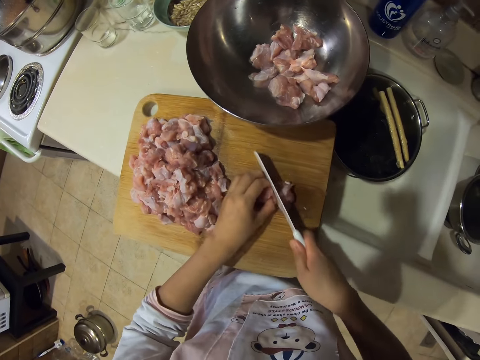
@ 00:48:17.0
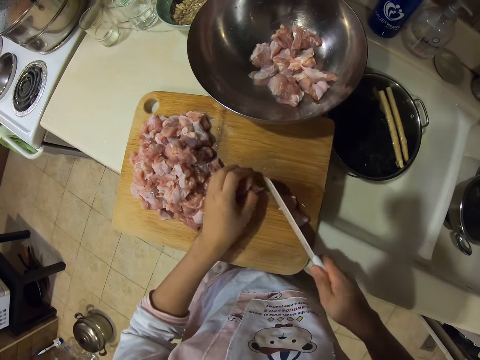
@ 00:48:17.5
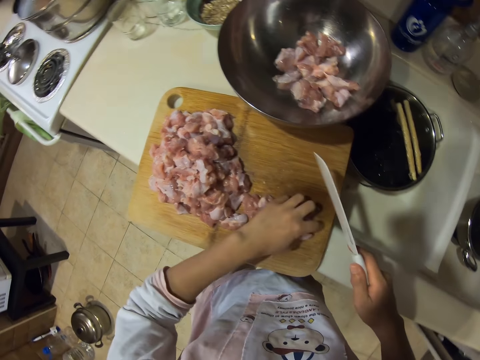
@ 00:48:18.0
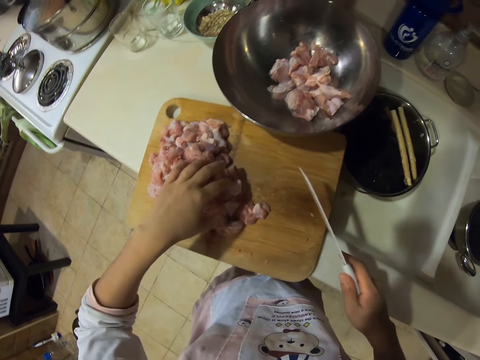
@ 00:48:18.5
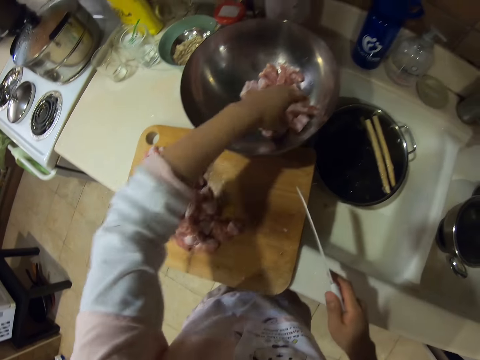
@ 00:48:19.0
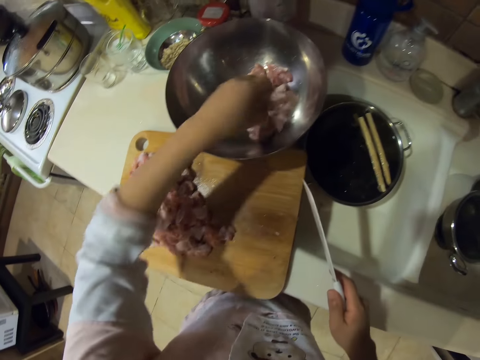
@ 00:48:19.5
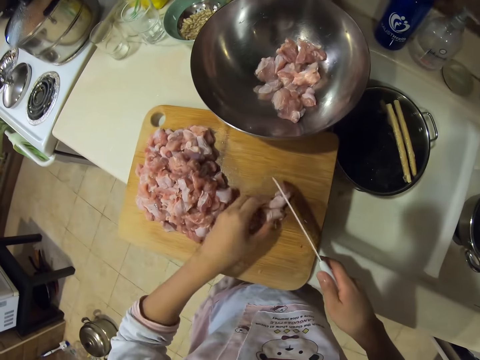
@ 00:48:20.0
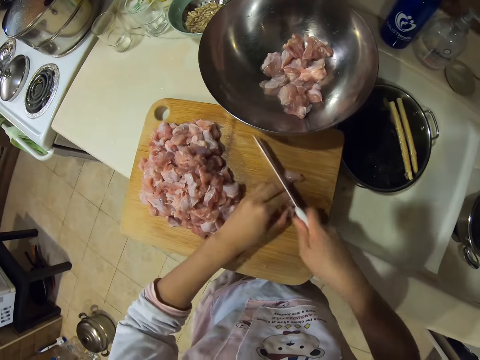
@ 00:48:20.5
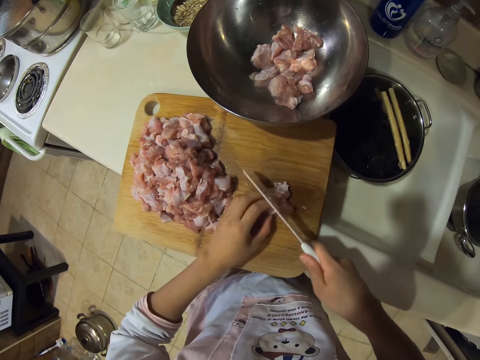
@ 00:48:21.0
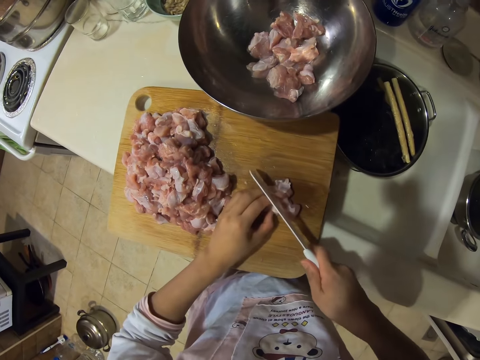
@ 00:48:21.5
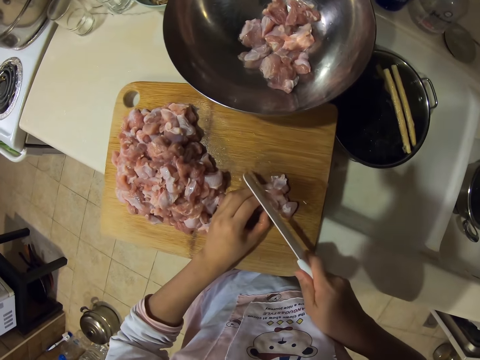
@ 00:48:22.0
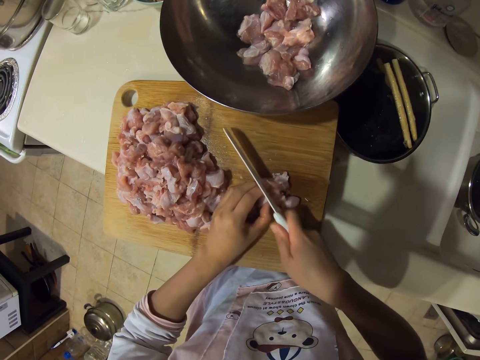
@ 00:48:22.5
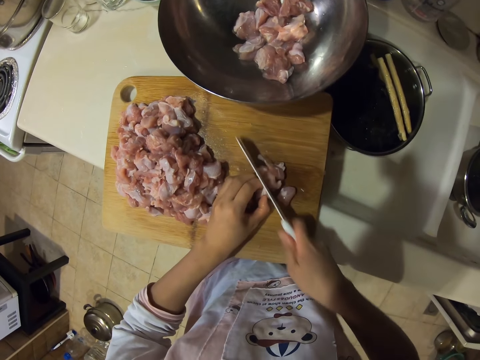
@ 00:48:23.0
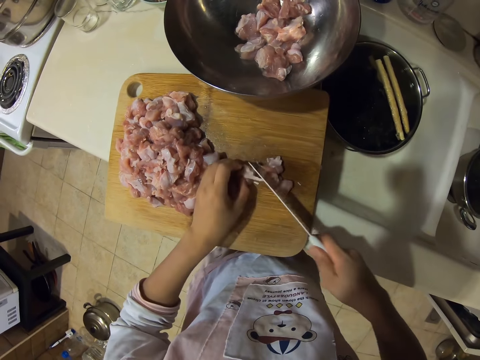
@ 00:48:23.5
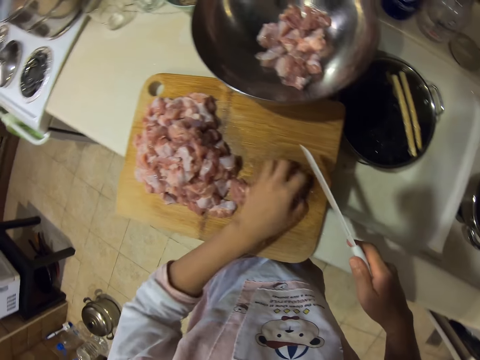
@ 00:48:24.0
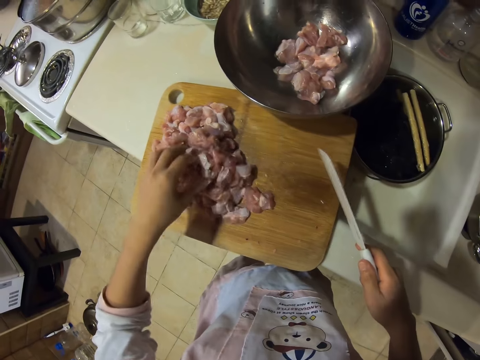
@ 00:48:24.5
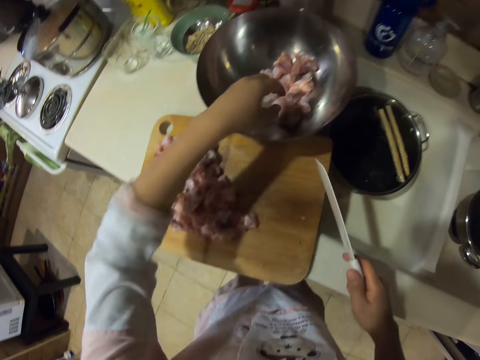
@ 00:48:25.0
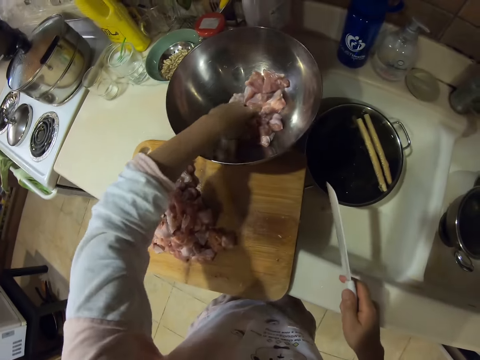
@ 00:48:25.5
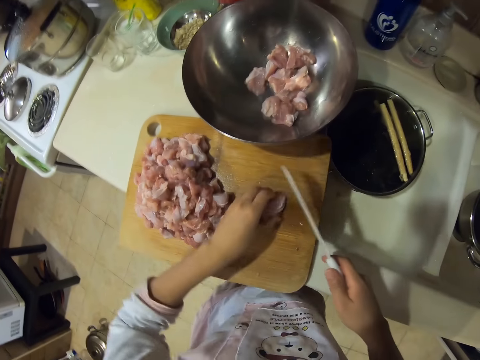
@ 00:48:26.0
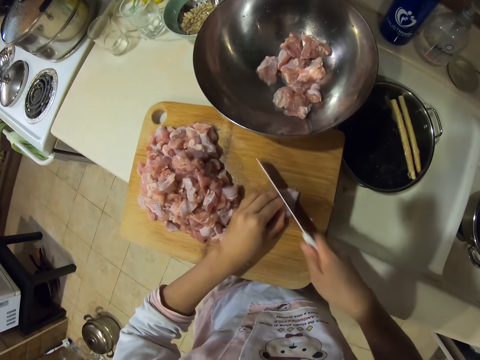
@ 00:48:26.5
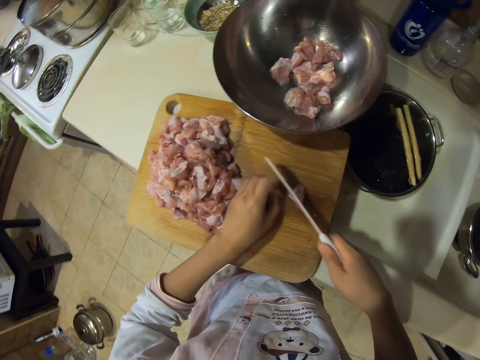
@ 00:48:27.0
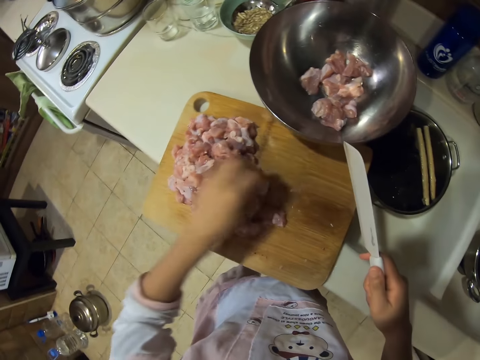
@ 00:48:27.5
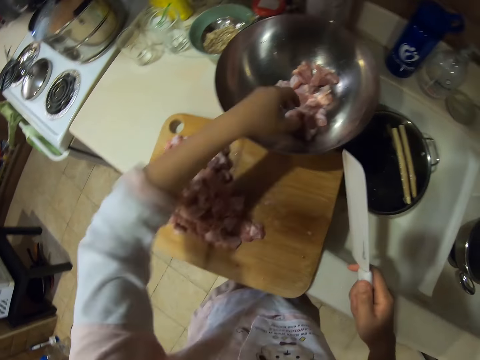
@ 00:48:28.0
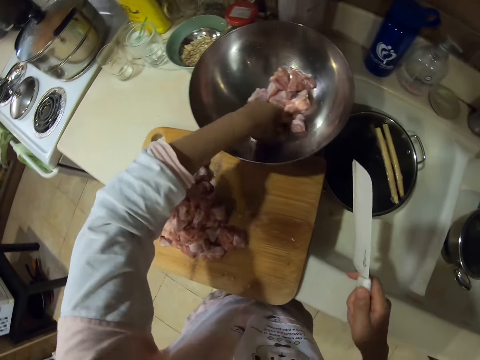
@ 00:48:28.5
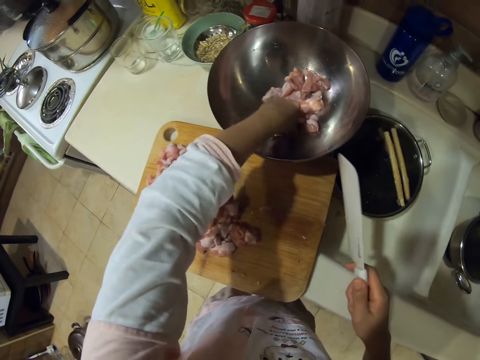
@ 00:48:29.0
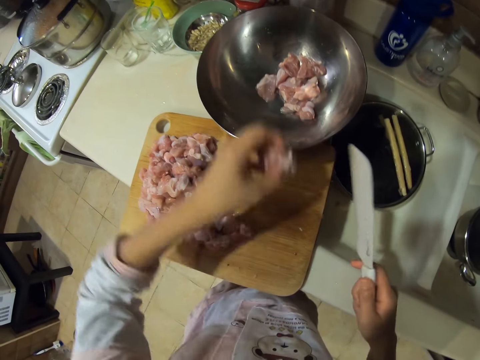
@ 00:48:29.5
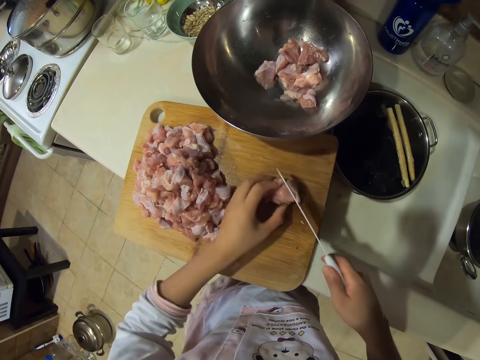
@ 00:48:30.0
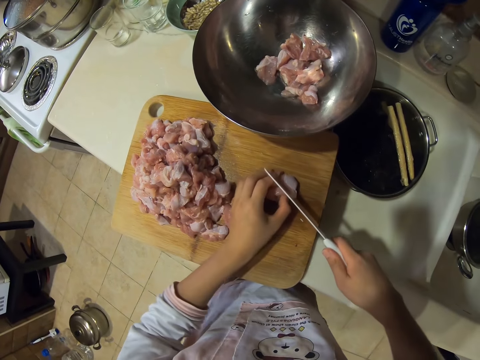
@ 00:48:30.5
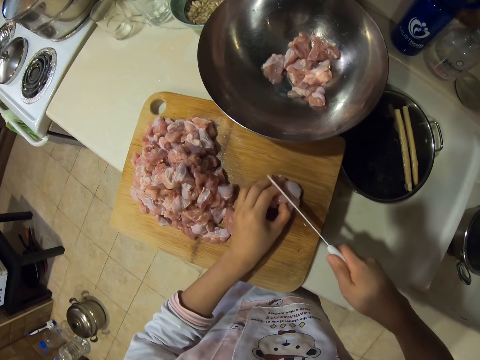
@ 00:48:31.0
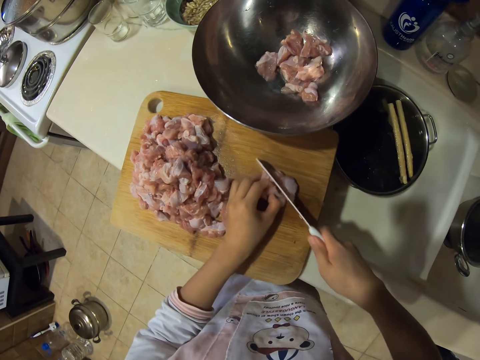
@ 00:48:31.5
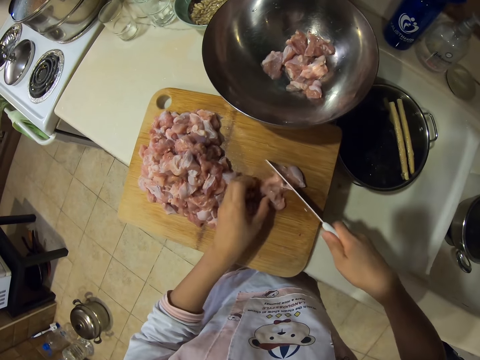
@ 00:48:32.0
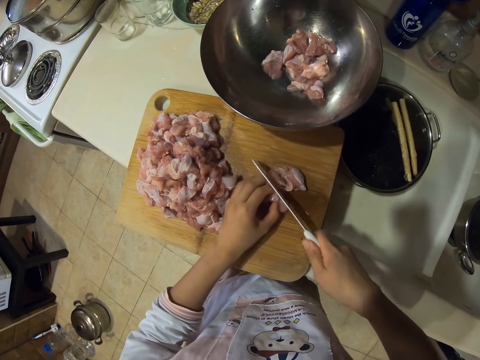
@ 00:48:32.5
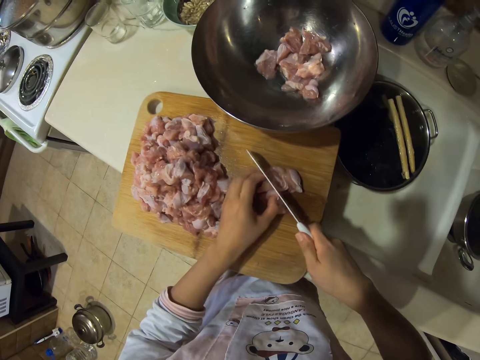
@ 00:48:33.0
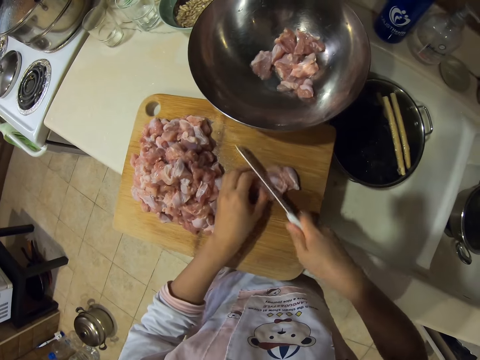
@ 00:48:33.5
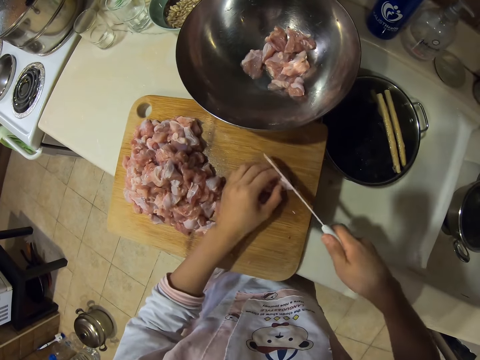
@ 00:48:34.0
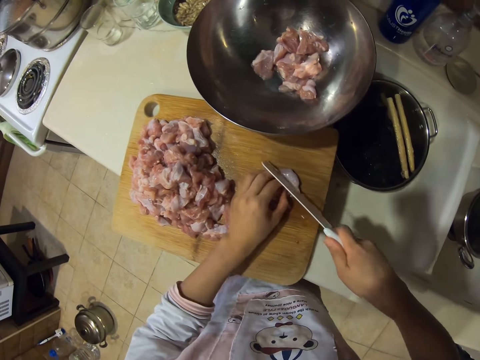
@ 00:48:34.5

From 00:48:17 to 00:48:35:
The camera wearer cuts meat. They put the meat aside. They pick up the meat. They cut the meat. They put the meat aside. They pick up the meat. They cut the meat. They put aside the meat. They pick up the meat. They cut the meat.

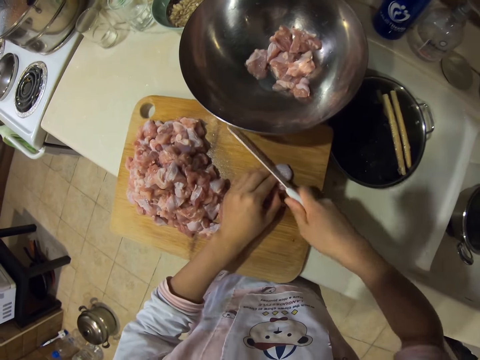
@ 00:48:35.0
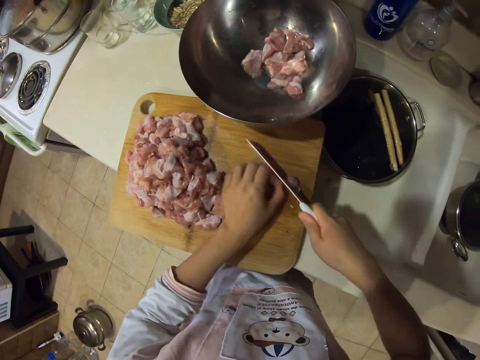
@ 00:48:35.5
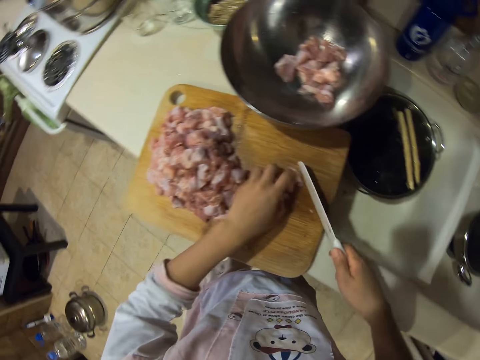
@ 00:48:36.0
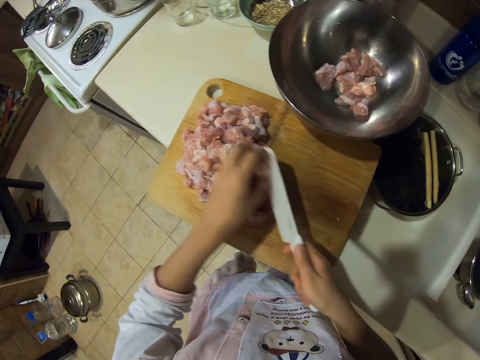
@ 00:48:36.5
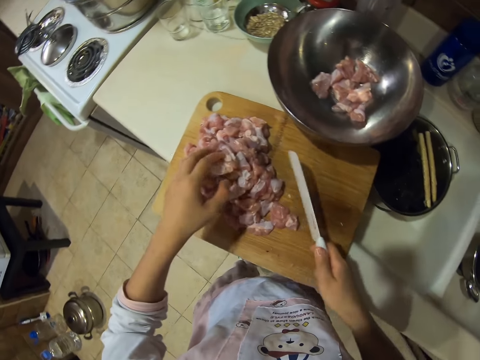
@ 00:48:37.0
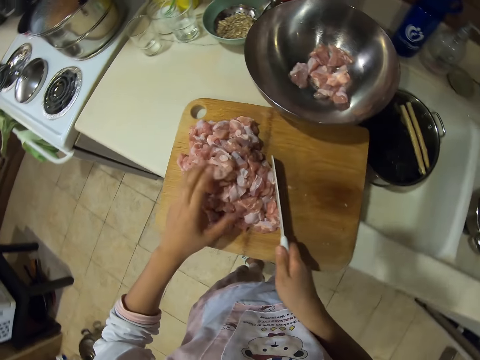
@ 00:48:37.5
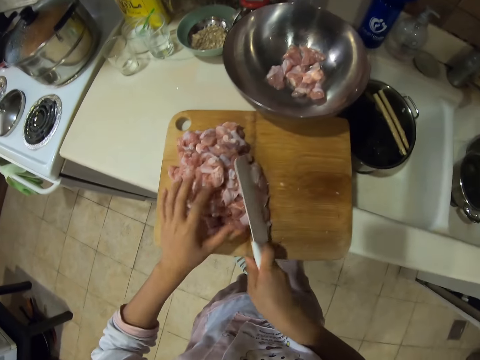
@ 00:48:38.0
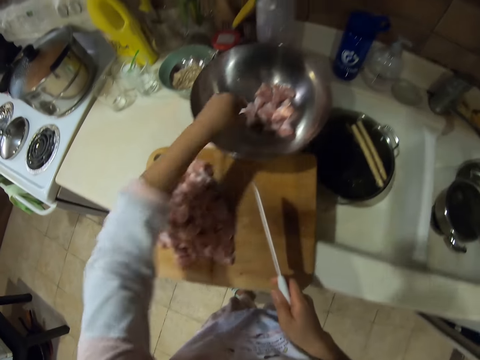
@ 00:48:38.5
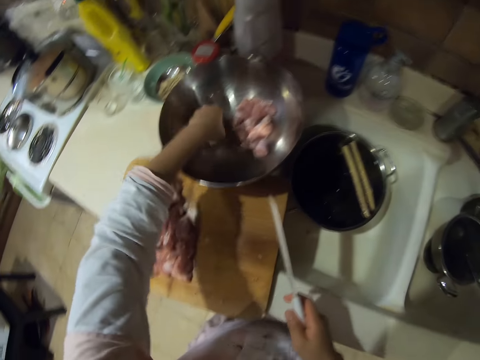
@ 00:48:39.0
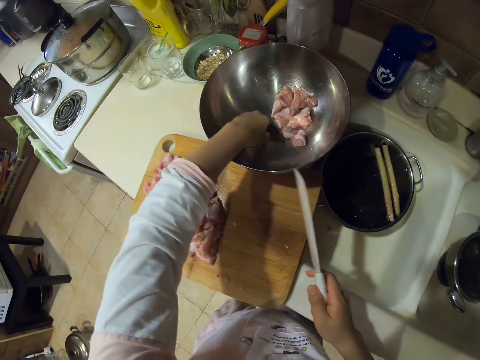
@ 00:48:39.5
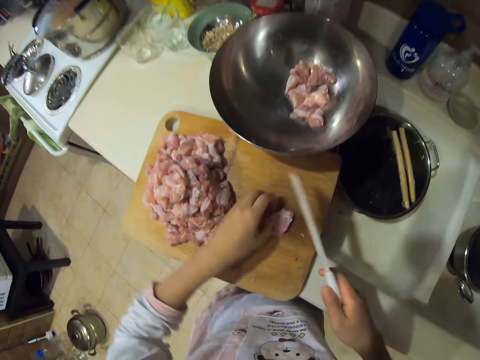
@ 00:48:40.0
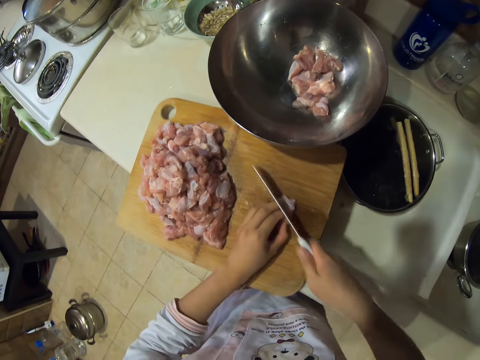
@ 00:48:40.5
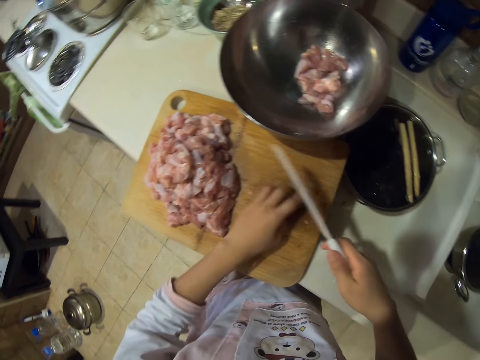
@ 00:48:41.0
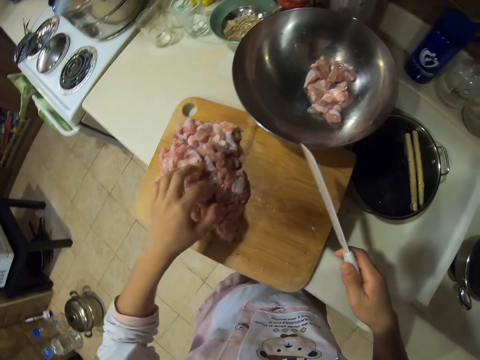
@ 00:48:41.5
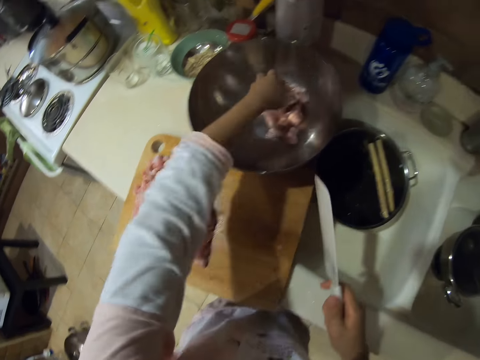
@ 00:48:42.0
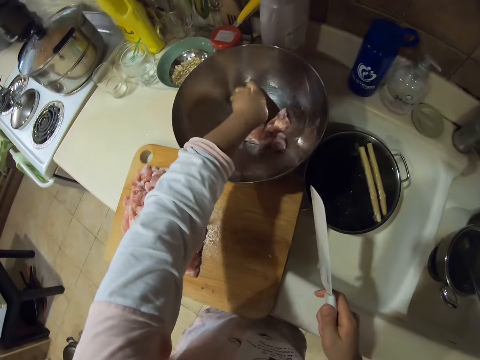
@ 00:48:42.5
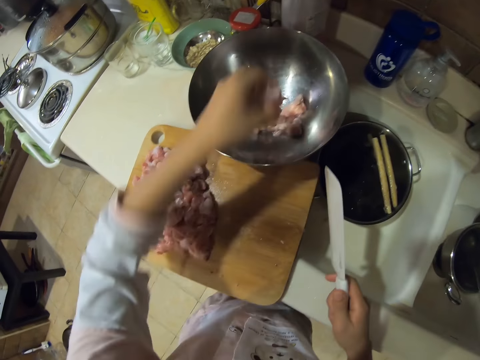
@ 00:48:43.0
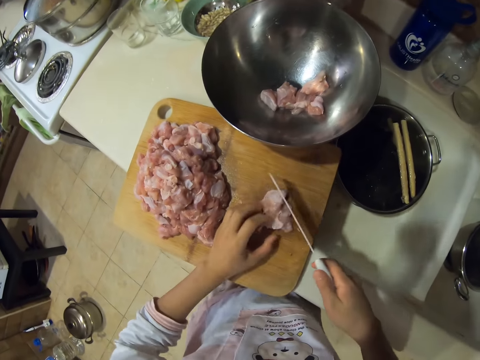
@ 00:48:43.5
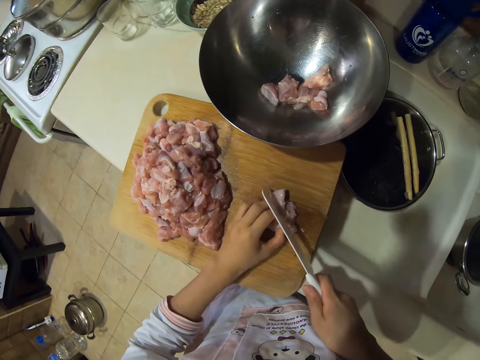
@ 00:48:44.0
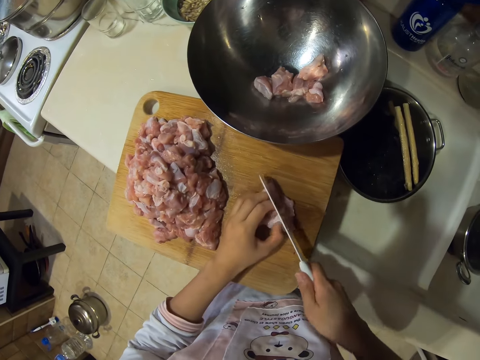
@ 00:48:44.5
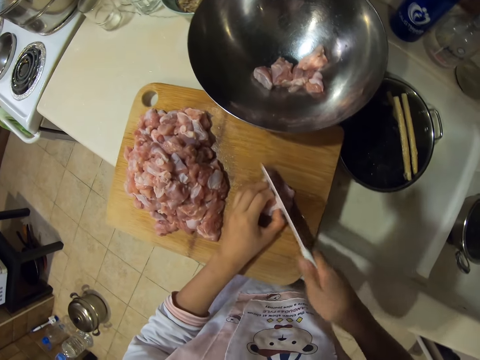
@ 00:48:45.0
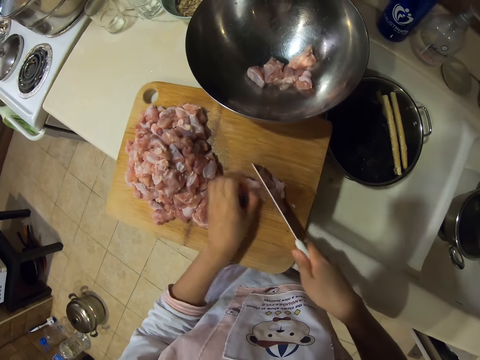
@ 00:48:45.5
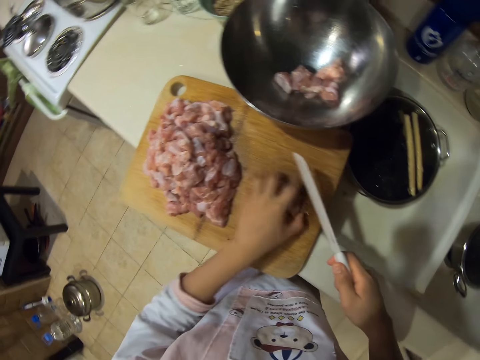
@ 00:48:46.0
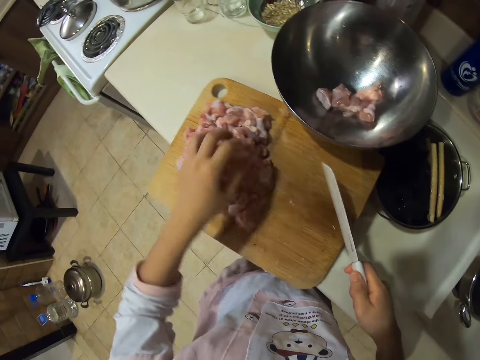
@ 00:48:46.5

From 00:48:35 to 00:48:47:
The camera wearer puts aside meat. They pick up the meat. They cut the meat. They put the meat aside. They pick up the meat. They cut the meat.
